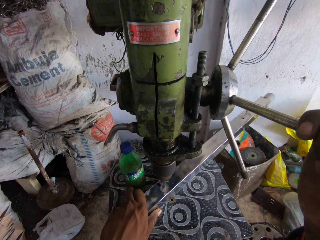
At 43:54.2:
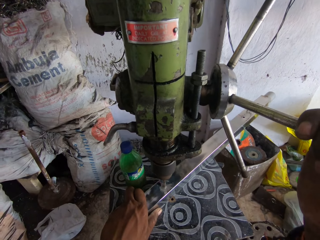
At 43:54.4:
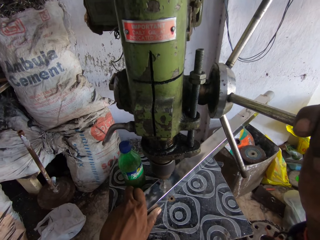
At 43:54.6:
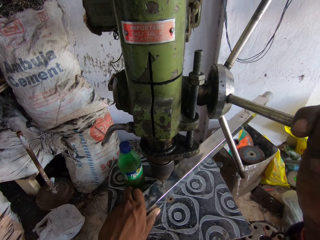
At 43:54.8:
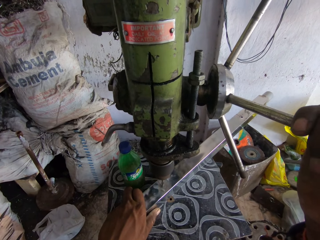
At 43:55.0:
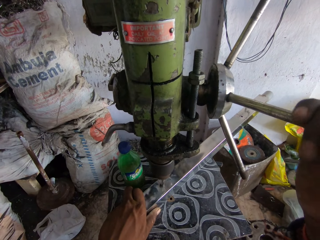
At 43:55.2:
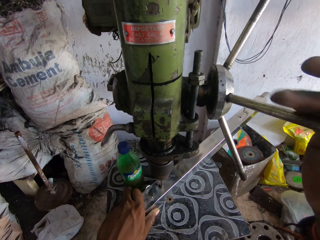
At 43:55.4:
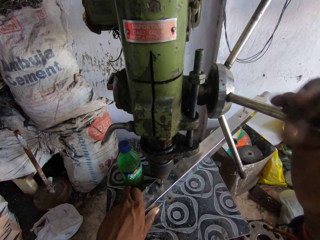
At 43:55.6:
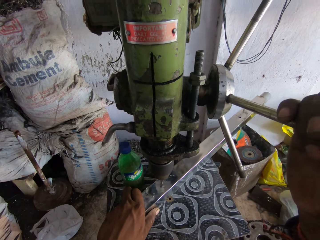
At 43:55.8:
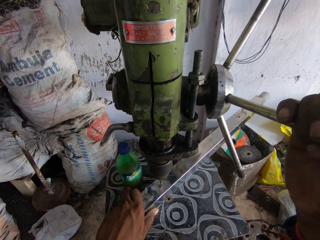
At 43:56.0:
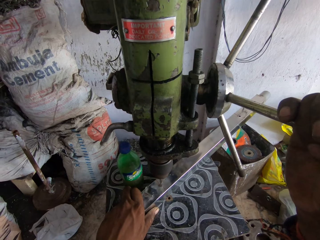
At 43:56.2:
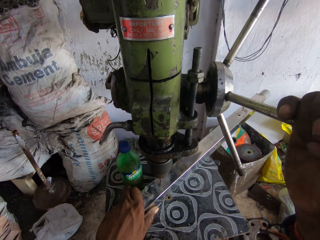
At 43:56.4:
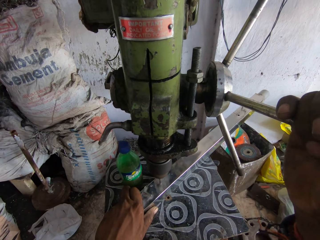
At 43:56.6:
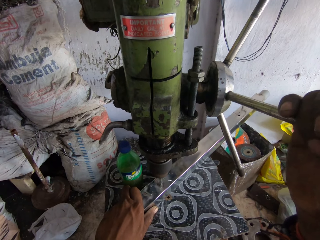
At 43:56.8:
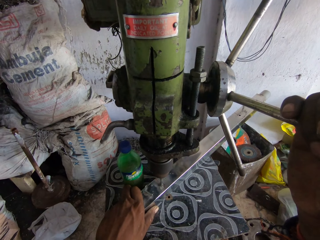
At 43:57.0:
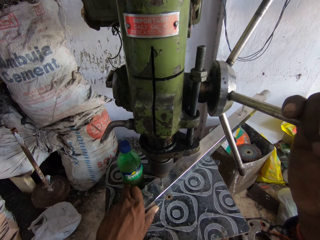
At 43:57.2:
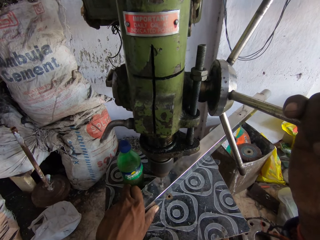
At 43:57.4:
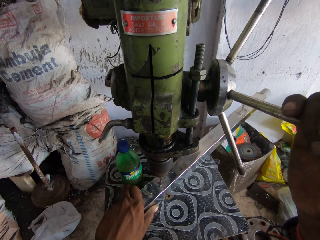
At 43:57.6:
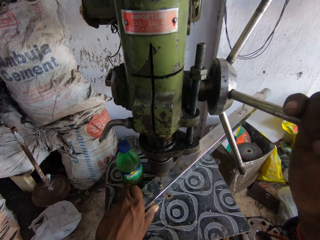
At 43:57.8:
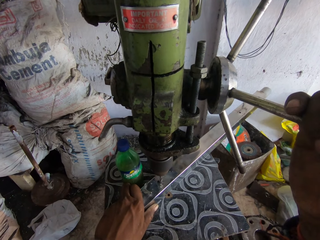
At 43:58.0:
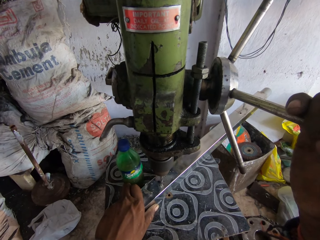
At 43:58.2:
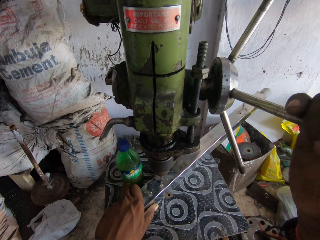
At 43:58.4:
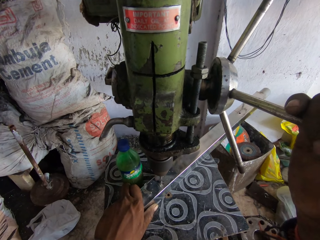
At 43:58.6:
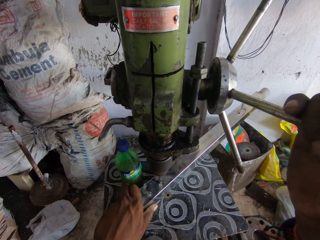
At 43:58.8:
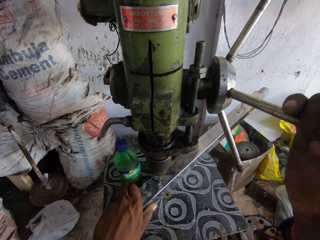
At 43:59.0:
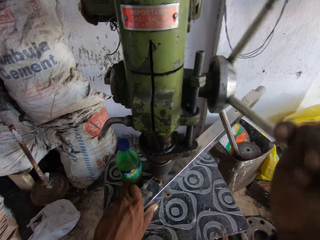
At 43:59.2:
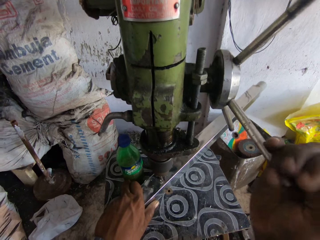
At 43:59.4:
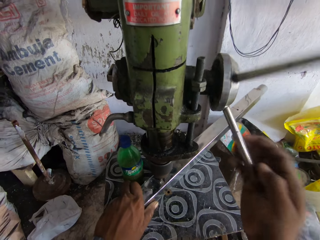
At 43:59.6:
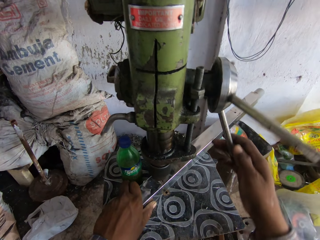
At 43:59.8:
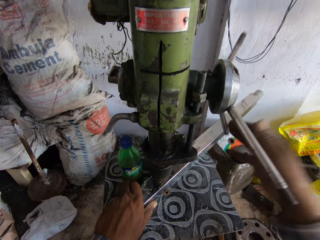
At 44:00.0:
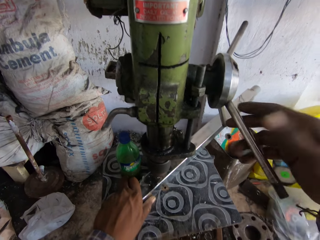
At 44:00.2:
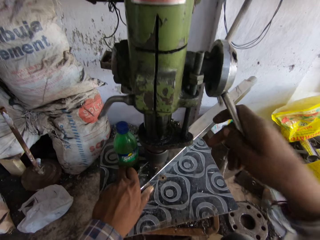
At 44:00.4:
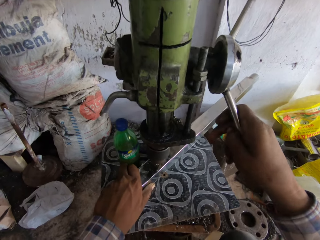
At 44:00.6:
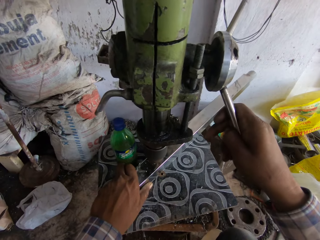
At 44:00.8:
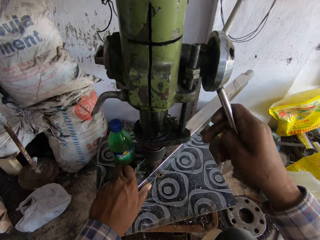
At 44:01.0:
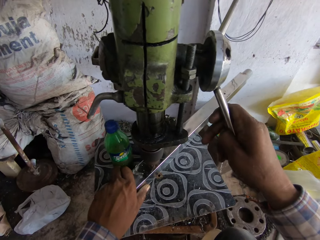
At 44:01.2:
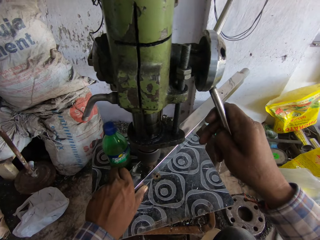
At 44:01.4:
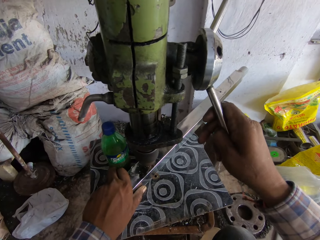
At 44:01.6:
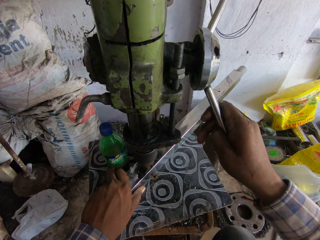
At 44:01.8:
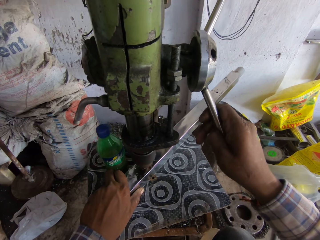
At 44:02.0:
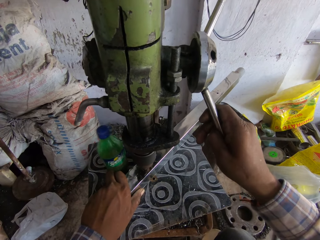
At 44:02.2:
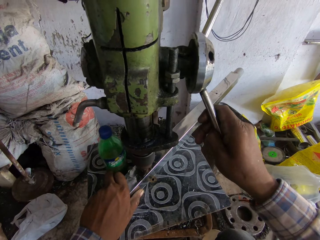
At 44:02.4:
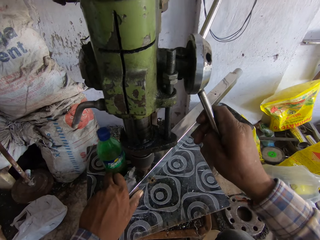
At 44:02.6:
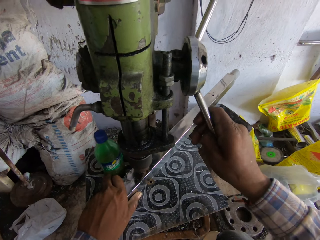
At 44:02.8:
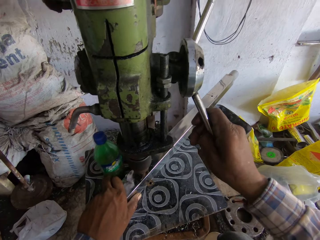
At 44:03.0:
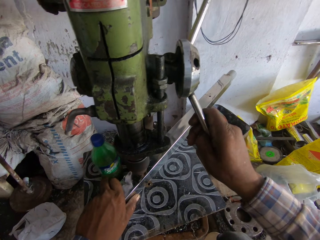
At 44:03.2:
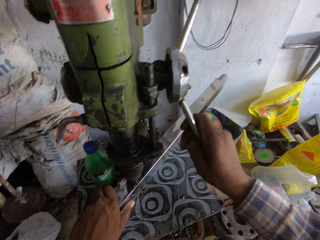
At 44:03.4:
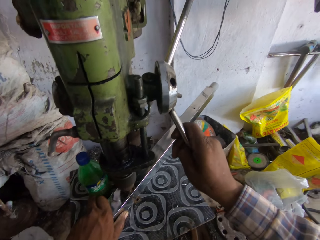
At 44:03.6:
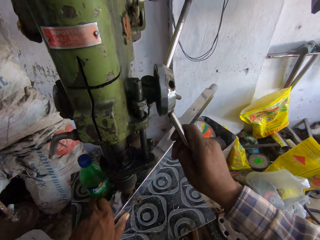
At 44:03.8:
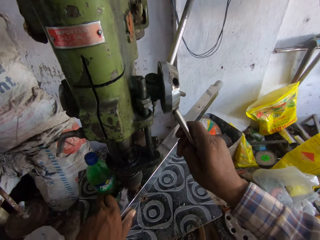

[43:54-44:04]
The camera wearer drills the metal. They exert pressure on the drill press handle with the right hand and rotate the drill press handle with the right hand.

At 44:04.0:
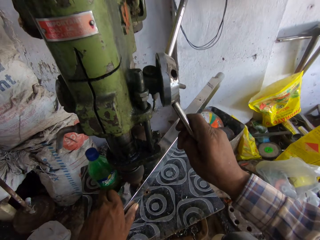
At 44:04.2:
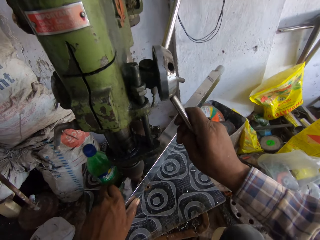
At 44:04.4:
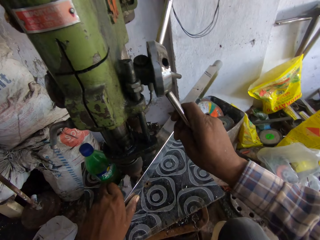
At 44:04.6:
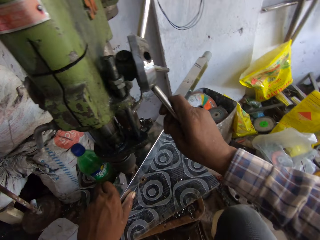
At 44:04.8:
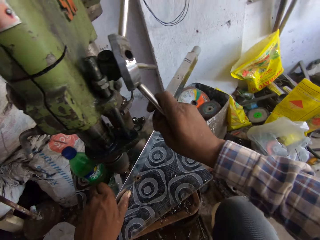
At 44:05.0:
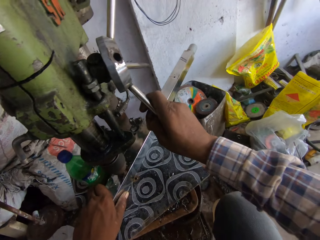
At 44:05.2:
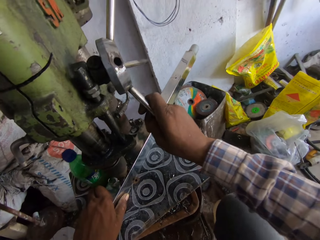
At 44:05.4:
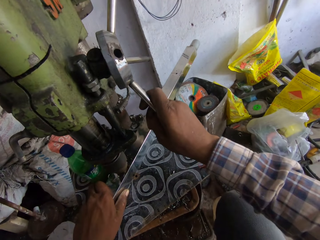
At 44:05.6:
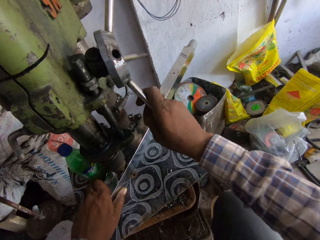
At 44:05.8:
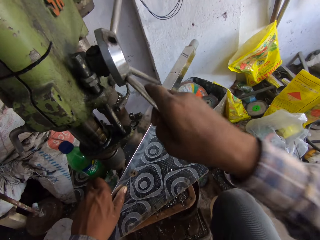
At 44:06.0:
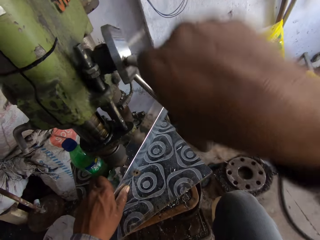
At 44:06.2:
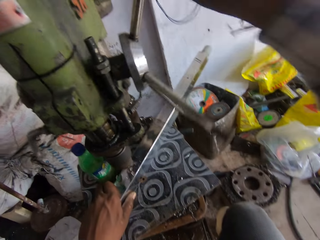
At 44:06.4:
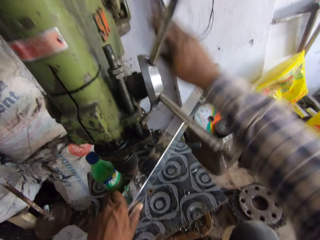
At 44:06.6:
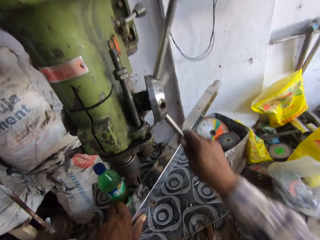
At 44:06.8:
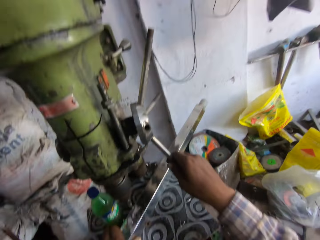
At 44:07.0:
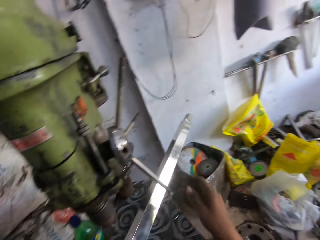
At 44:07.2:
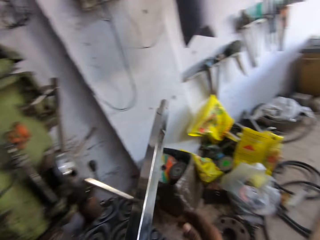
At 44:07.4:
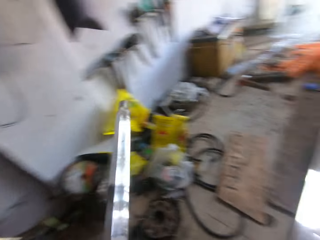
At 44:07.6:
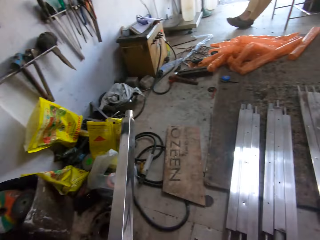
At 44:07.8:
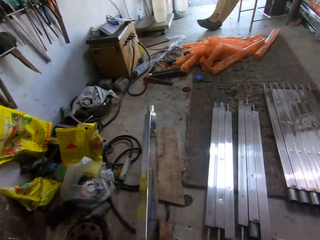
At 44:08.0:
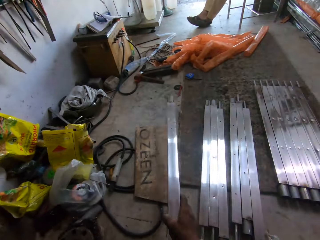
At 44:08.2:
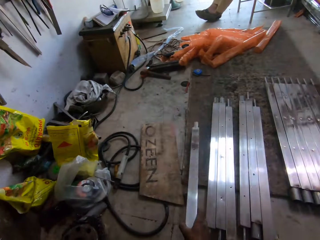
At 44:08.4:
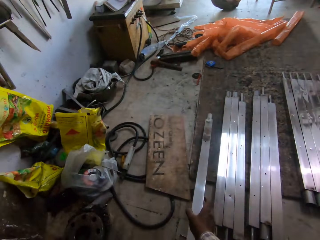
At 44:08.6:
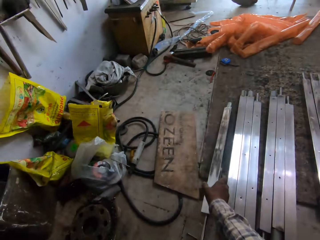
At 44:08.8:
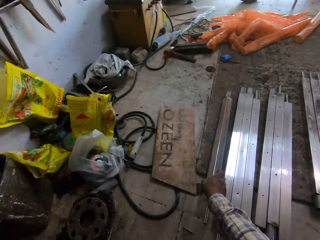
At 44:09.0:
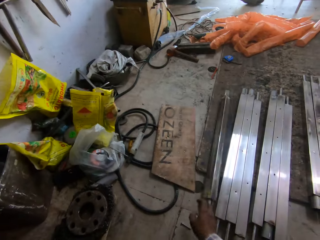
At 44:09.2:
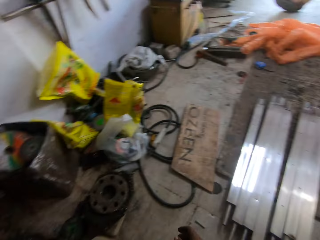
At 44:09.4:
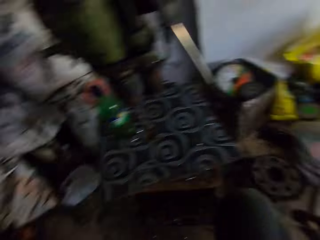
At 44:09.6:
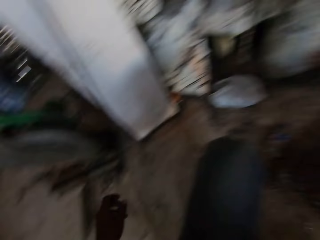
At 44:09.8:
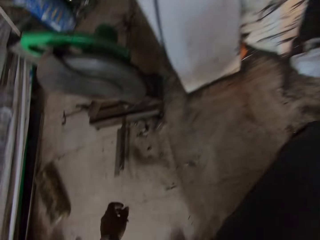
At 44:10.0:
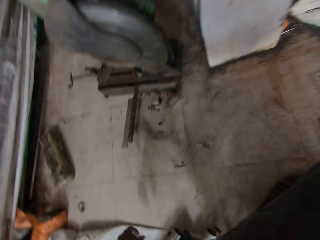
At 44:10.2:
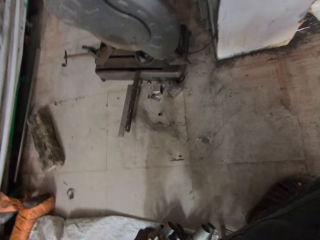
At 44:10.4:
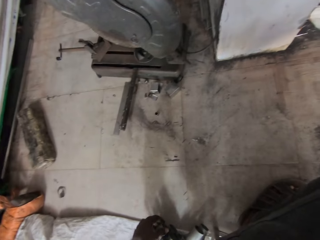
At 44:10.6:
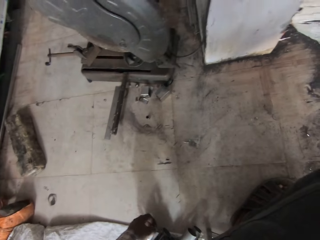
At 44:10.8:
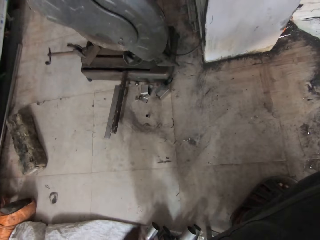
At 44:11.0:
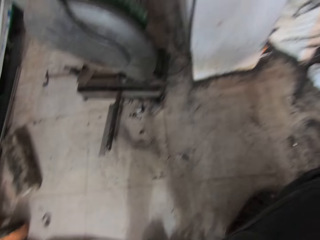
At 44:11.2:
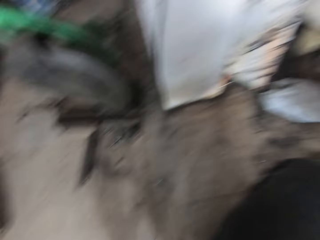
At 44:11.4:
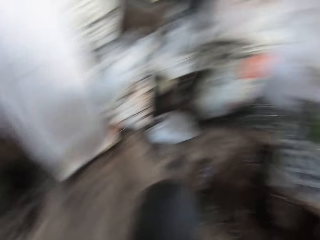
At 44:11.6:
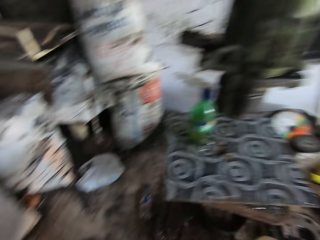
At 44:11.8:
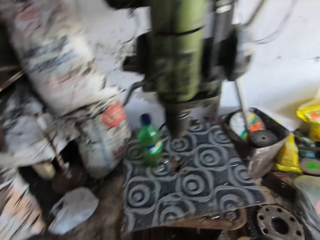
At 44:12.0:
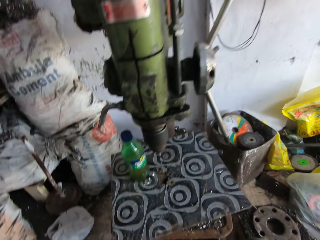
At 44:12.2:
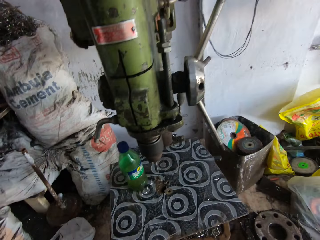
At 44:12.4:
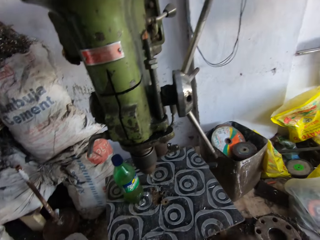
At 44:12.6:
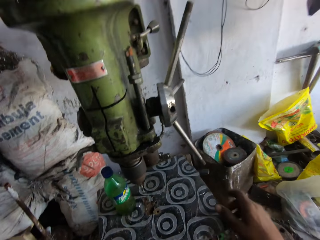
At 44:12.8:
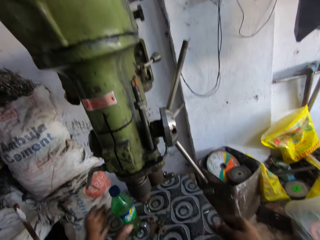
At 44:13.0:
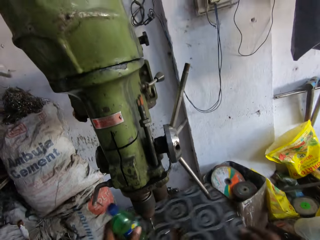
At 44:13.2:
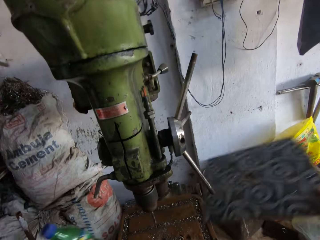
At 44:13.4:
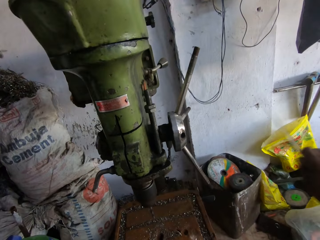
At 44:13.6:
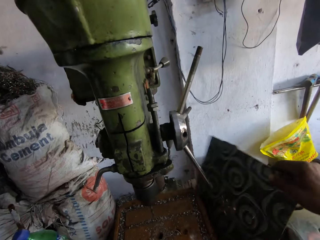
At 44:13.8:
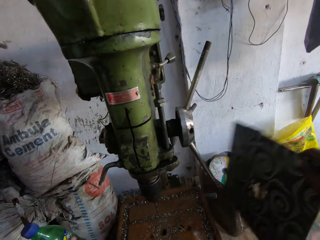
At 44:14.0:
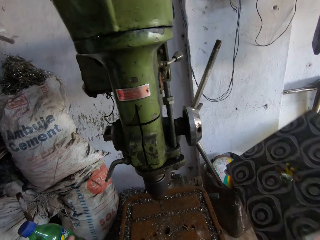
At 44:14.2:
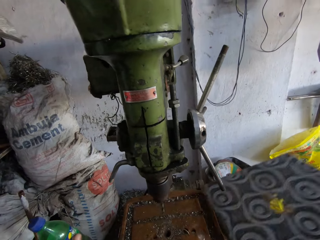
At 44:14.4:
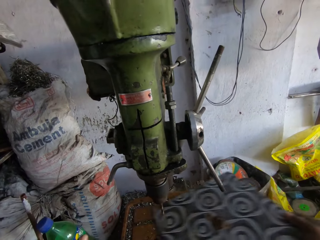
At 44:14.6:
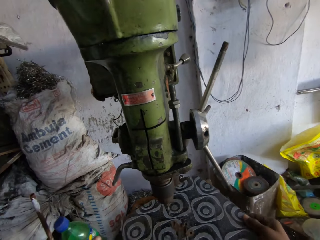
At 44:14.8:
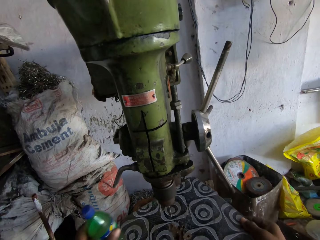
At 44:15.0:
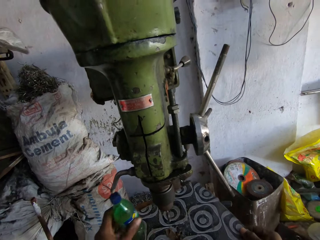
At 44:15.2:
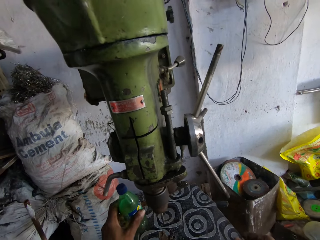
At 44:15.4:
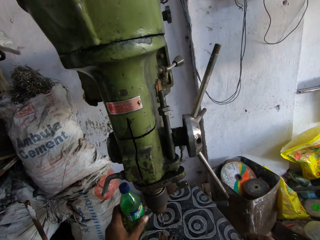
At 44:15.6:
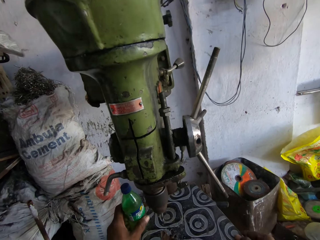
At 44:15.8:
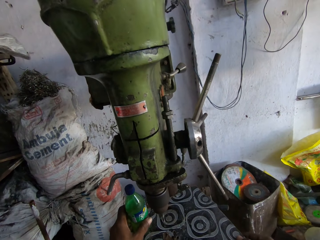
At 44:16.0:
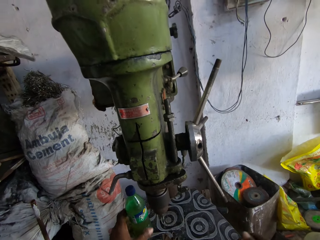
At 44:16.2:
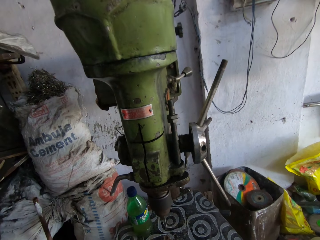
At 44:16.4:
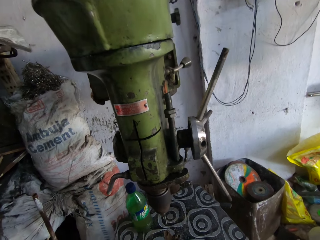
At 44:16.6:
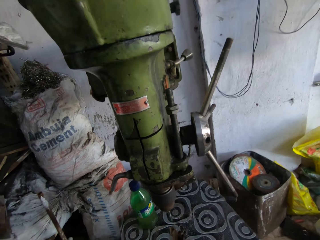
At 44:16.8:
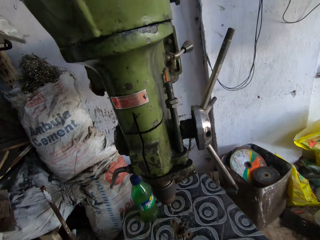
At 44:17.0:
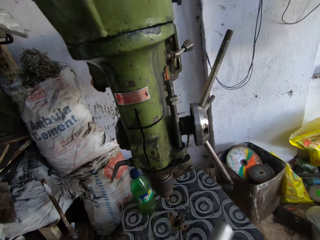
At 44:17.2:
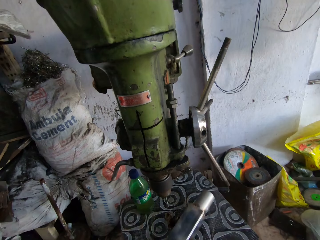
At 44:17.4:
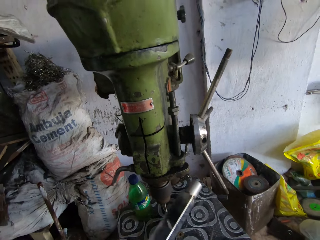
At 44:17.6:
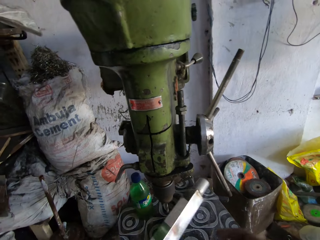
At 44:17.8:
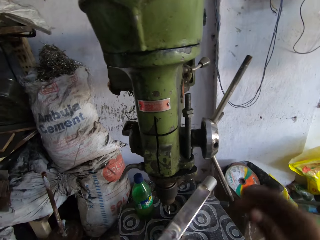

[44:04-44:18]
The camera wearer drills a hole on the steel rod. They exert pressure on the drill press handle with the right hand. They rotate the drill press handle with the right hand. They pick a steel rod with the left hand. They move the metal. They hold the steel rod with the right hand. They place the steel rod on the floor. They push the metal. They look around in the workshop. They turn to the other side. They hold a bottle. They pick the bottle with the left hand. They hold a board. They pick a table tilt with the right hand. They tap the table tilt on the drill press. They put down the board. They press the table tilt on the drill press. They place the bottle on the table tilt.
